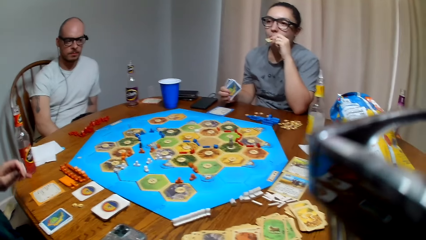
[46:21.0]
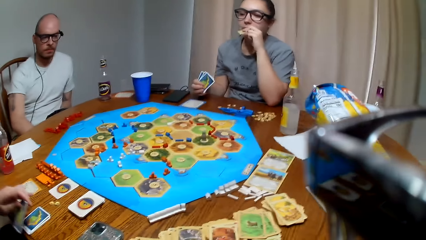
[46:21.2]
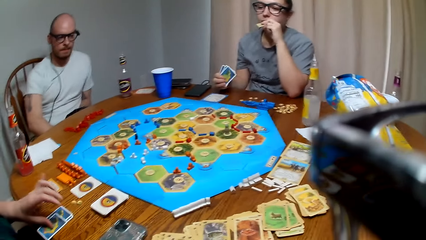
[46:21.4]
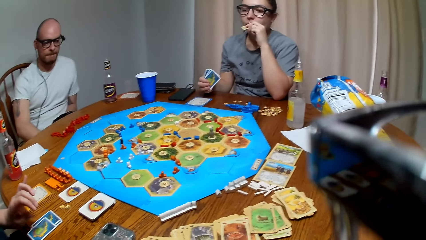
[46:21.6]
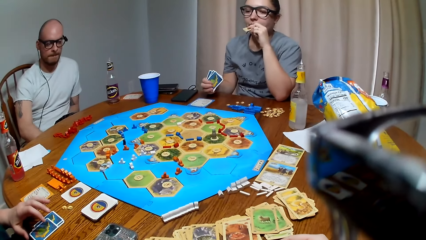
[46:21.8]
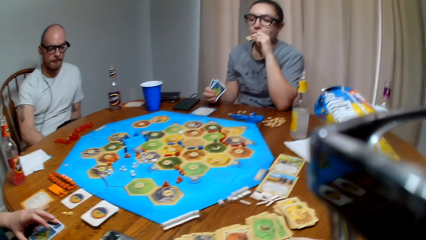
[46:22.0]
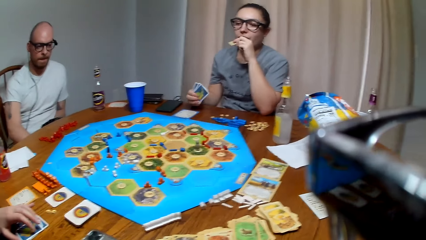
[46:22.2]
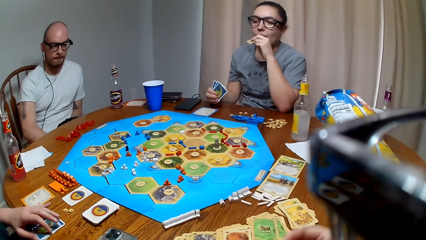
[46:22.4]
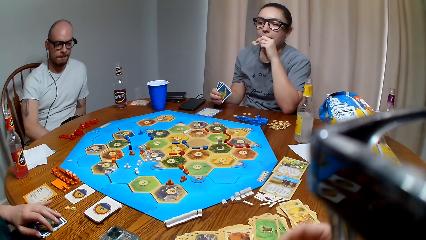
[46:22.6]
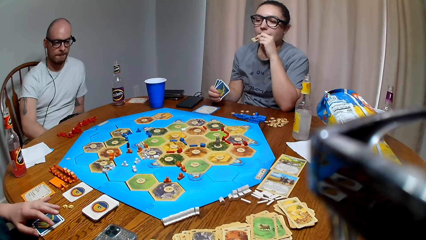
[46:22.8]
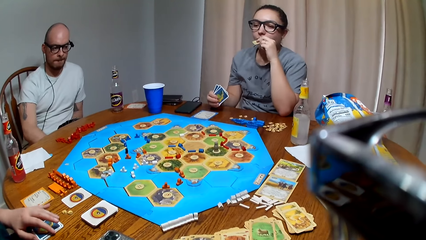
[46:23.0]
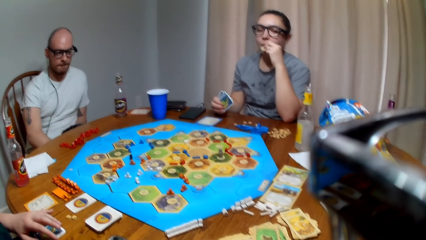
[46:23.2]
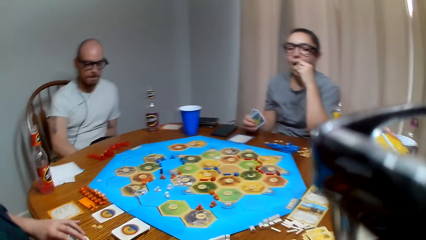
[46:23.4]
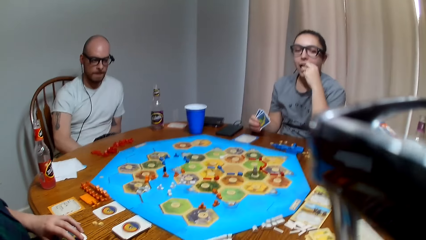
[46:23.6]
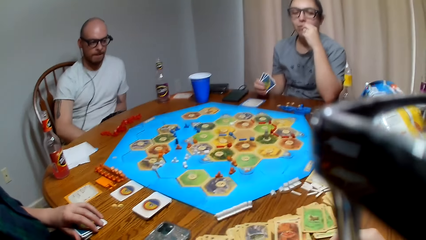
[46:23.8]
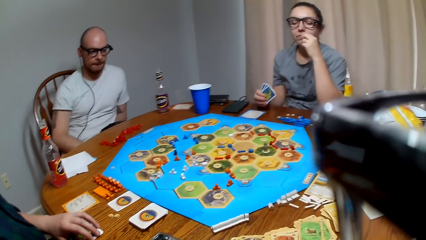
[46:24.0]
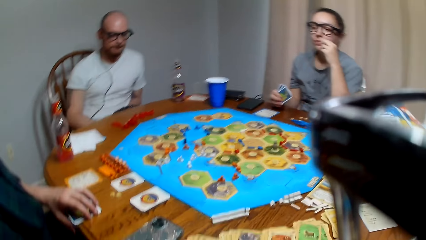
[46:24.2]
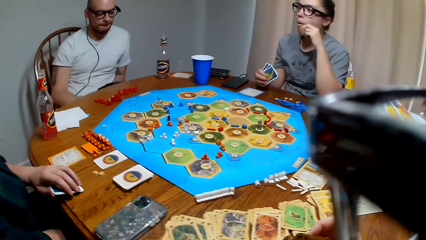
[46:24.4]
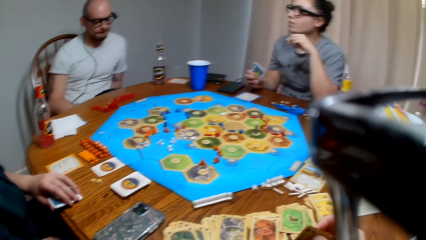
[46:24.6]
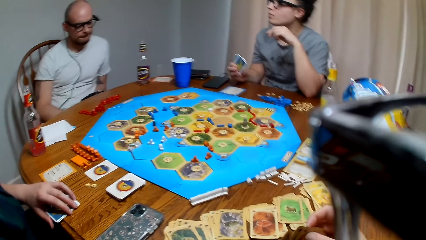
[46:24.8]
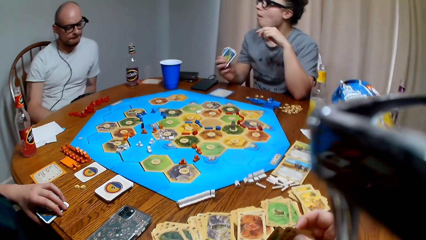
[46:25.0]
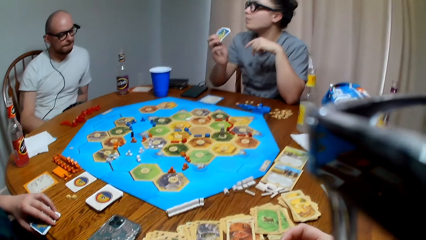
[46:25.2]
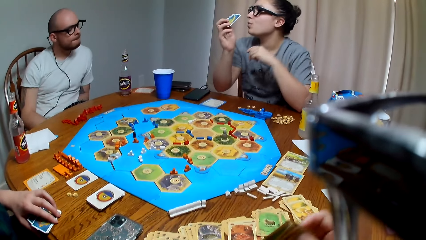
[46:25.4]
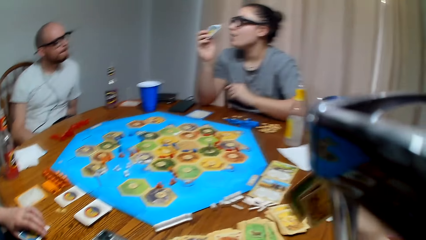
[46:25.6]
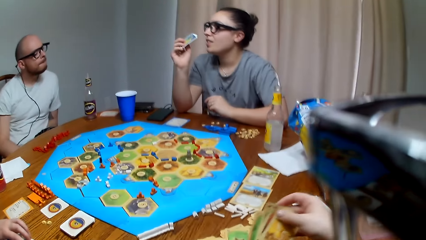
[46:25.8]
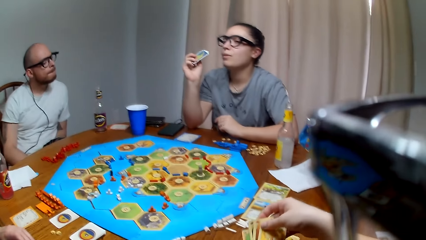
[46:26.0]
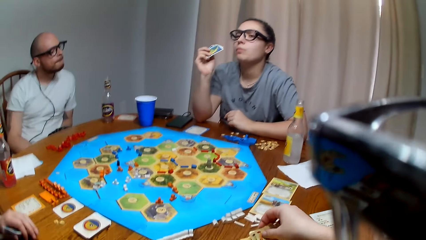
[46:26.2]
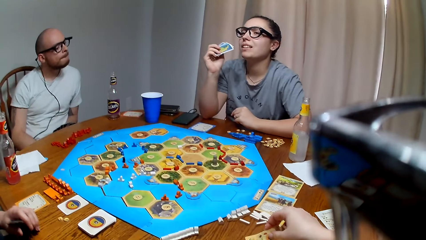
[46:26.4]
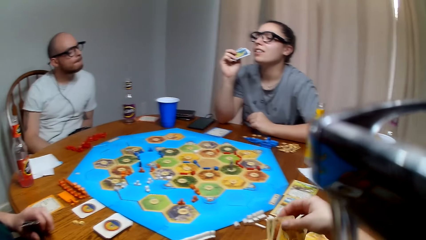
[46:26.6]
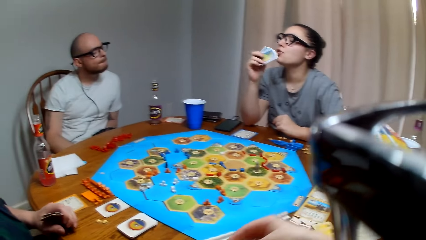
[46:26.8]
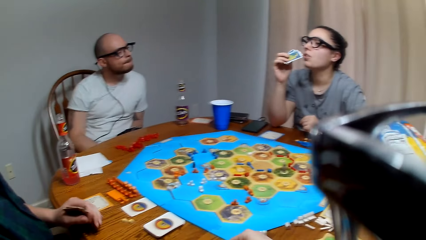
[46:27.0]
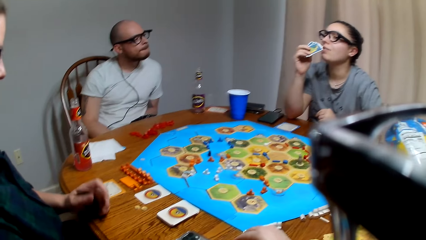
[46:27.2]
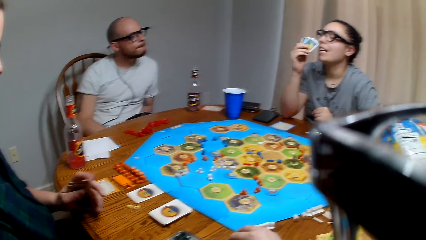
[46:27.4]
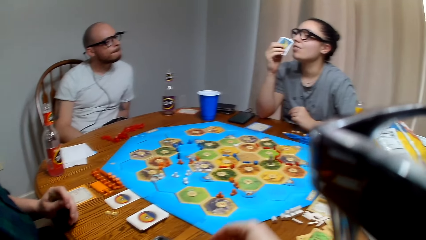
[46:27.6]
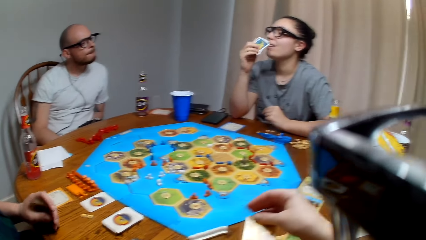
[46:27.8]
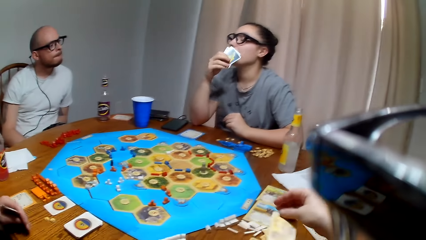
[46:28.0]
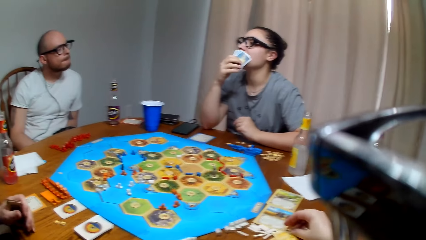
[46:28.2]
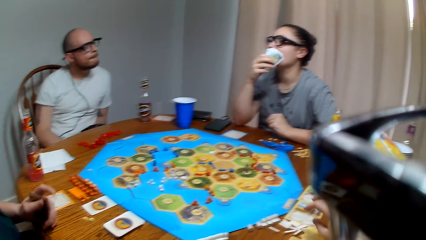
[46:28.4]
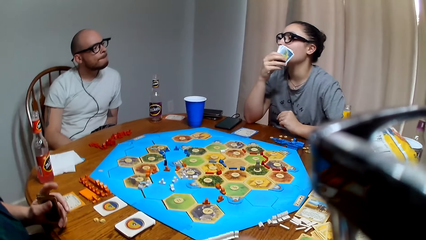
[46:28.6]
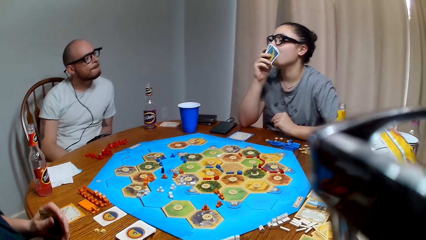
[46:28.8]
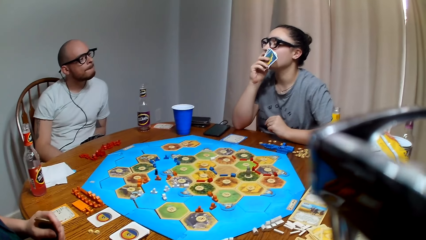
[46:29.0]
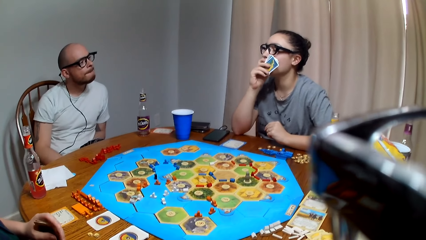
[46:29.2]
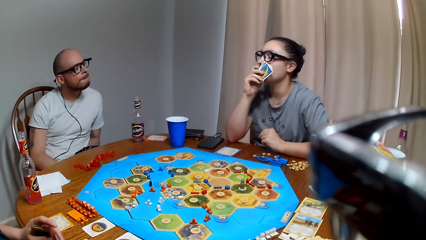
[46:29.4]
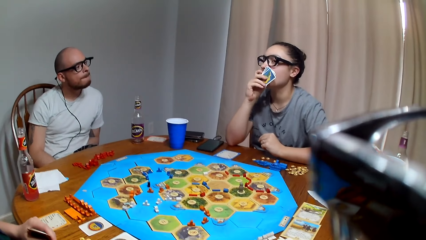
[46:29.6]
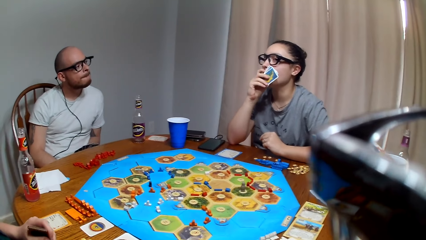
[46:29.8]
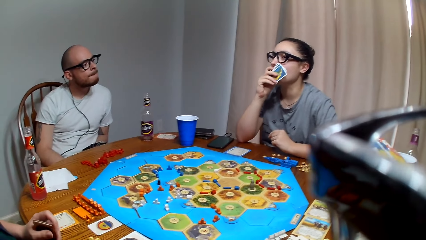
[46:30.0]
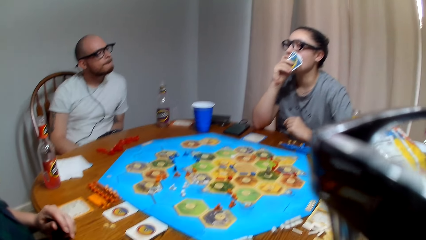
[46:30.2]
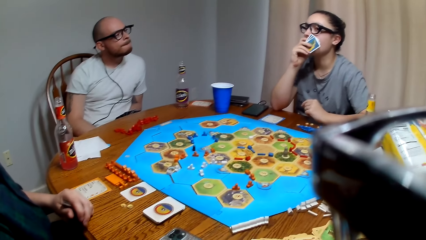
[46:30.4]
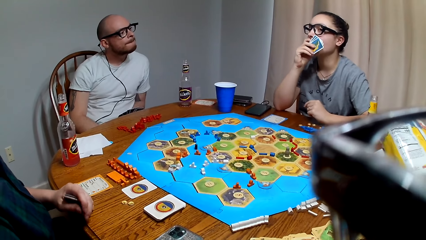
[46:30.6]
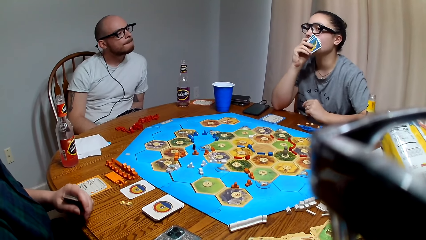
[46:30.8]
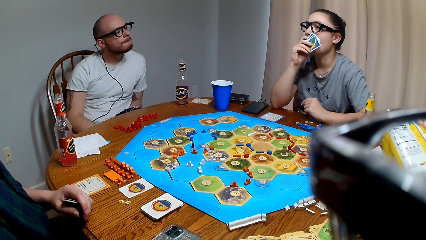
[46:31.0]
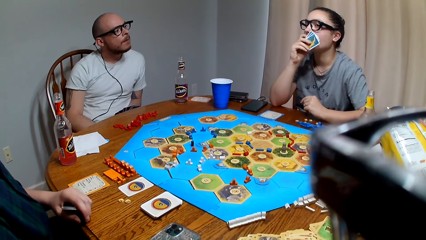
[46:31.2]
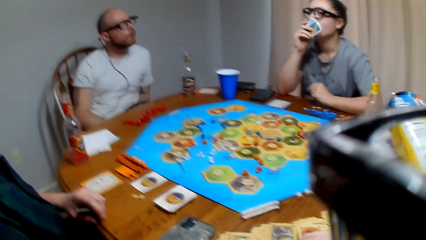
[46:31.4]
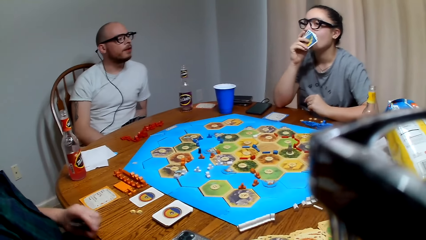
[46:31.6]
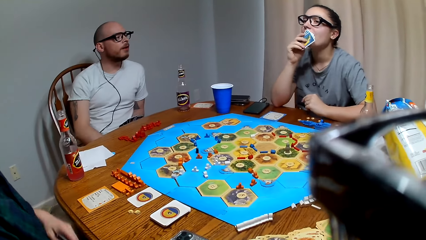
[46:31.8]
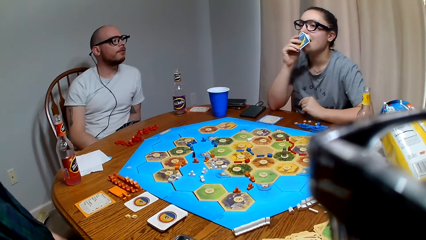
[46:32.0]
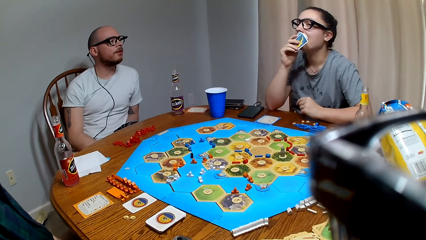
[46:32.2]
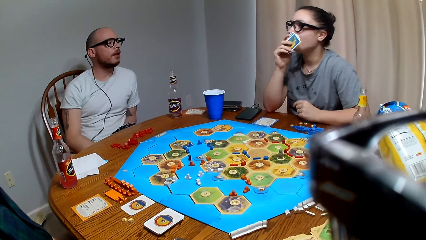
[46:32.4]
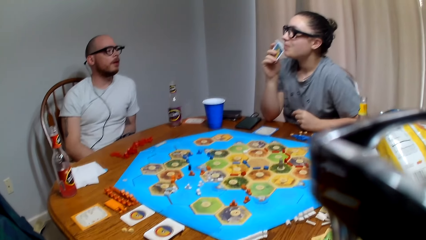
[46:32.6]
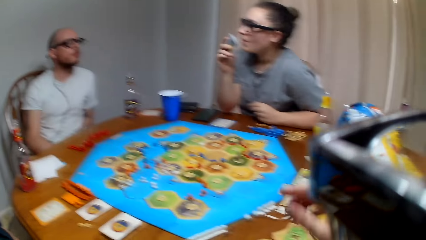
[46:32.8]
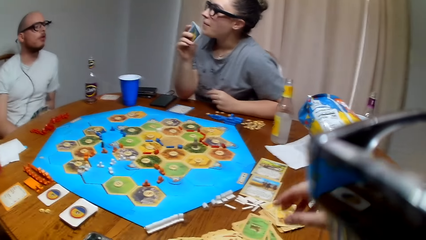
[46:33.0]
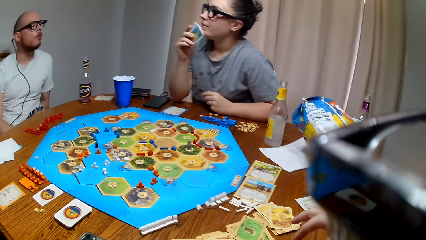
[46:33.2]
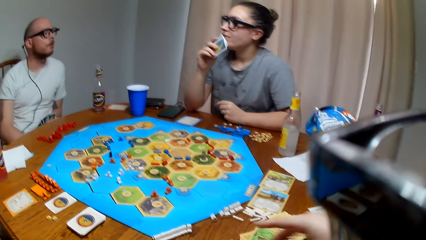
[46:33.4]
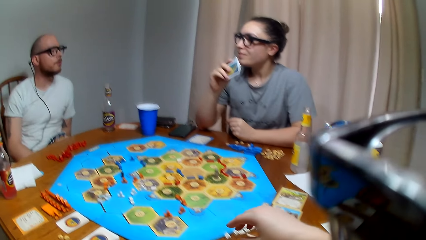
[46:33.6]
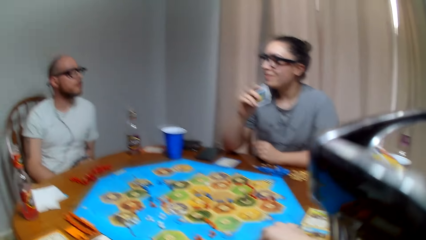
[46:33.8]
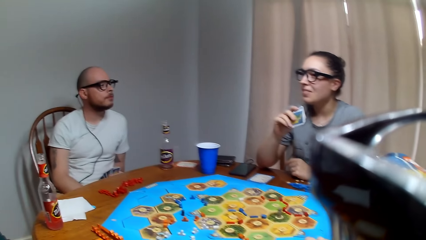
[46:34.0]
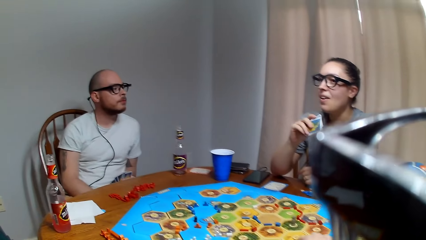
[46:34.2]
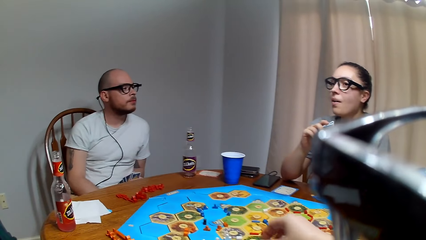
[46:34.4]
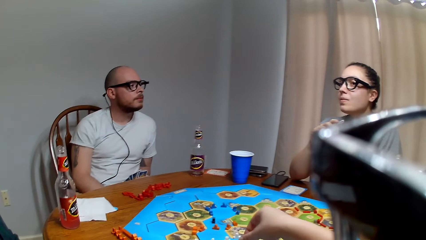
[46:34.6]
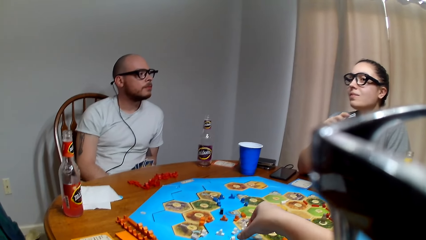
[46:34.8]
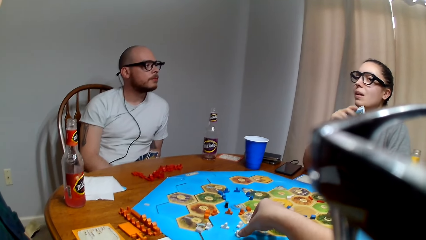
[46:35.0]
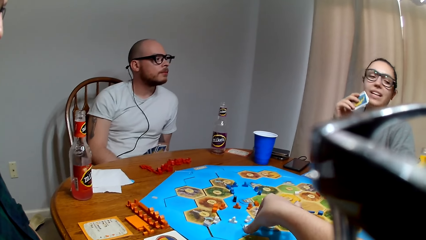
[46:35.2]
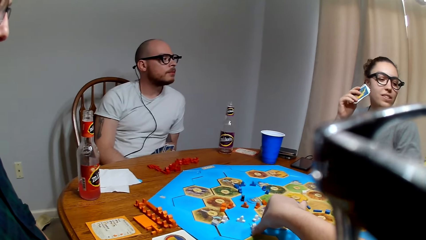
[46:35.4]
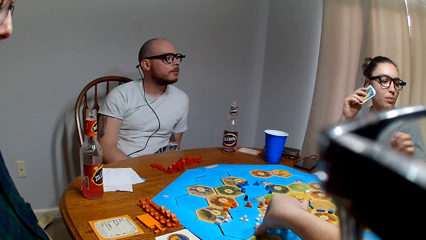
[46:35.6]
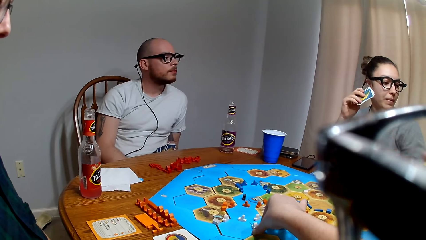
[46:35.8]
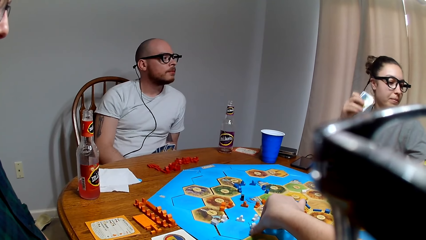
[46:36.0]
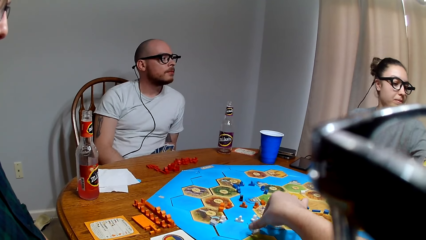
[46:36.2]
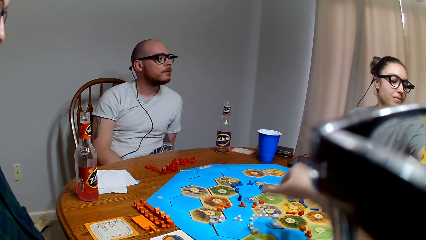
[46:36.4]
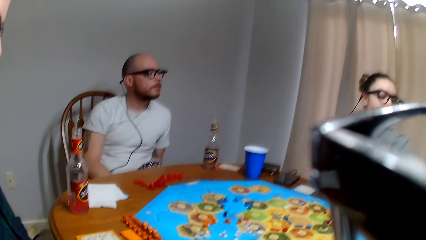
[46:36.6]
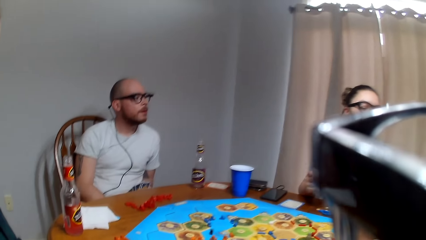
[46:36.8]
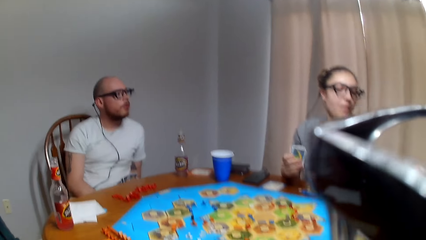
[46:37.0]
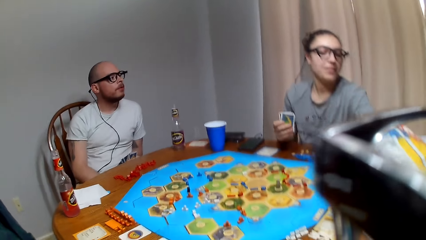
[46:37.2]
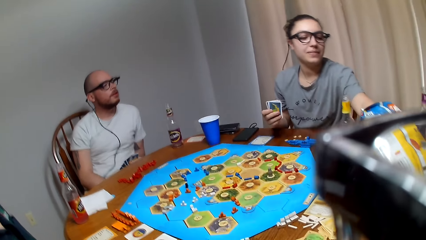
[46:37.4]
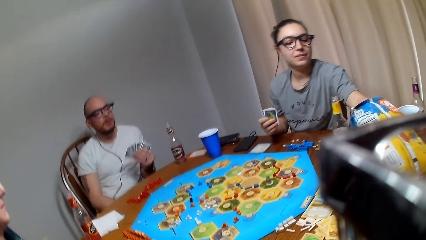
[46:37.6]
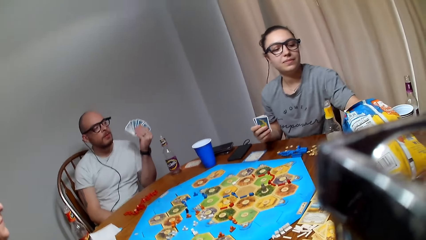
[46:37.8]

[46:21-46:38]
A lady picks a card from the table. The lady places the card on the table. The camera wearer picks cards from the table. They place the card on the table. They pick a road from the Catan settler board. They place the road on the Catan settler board.
